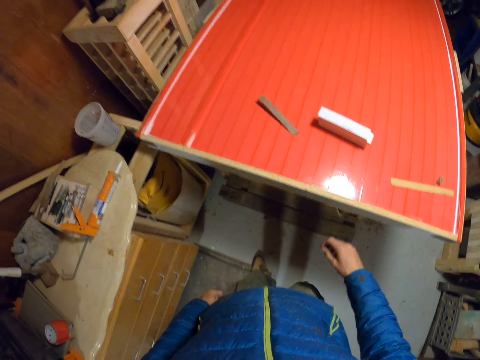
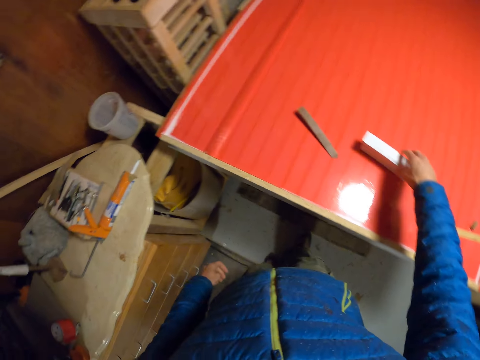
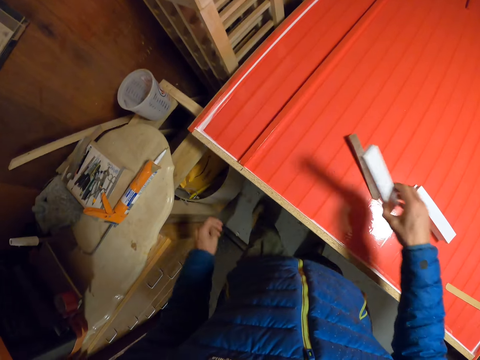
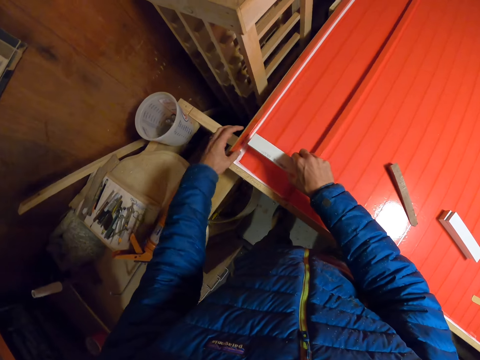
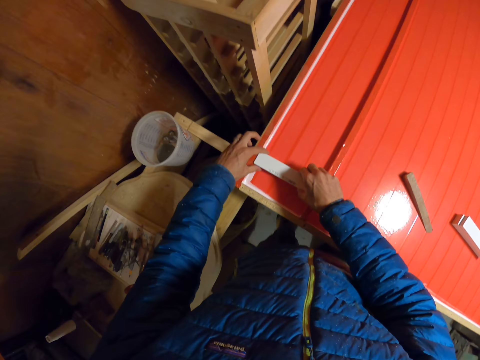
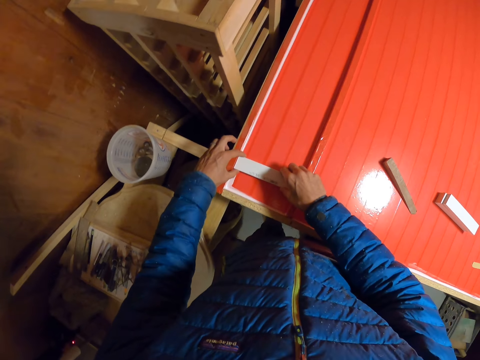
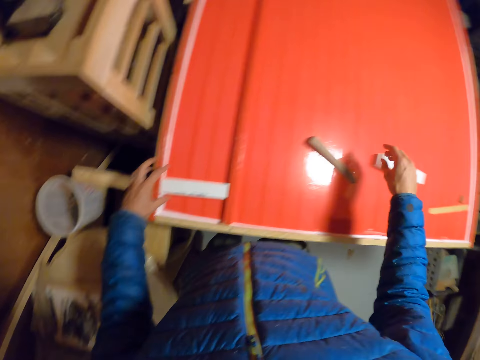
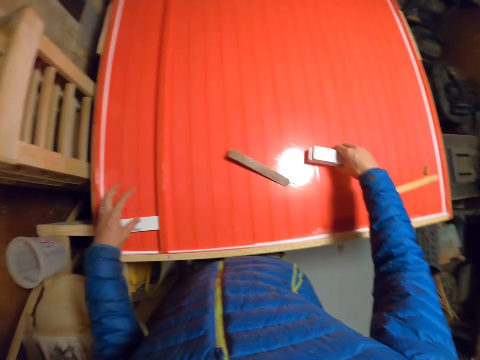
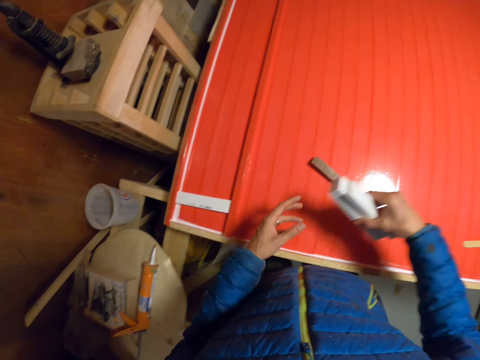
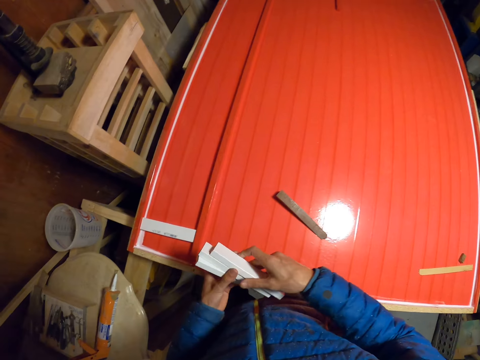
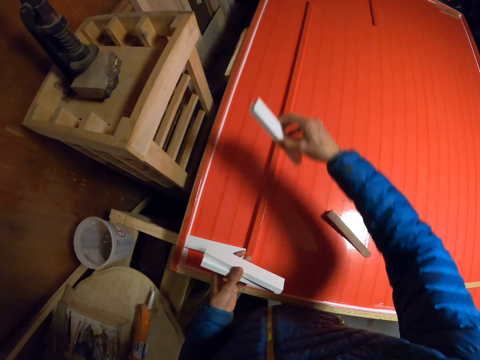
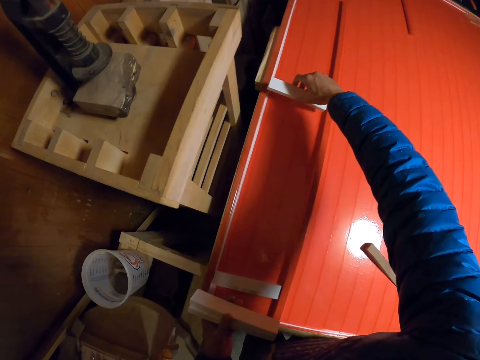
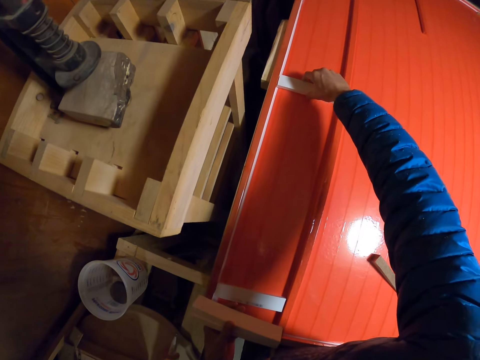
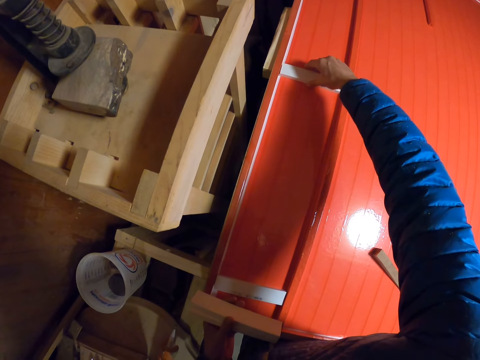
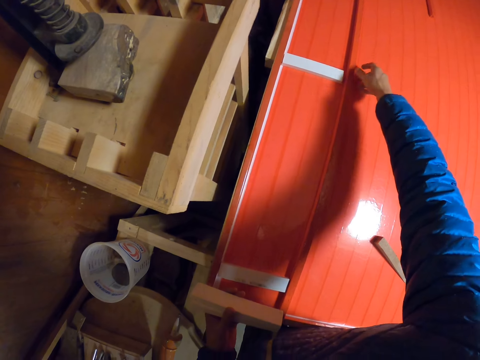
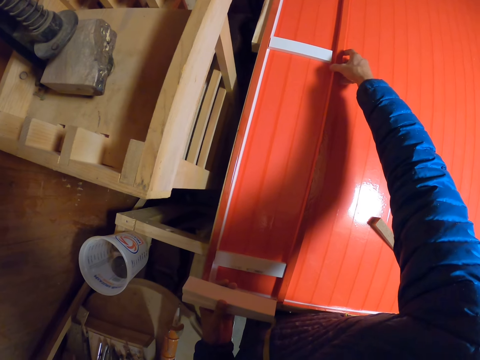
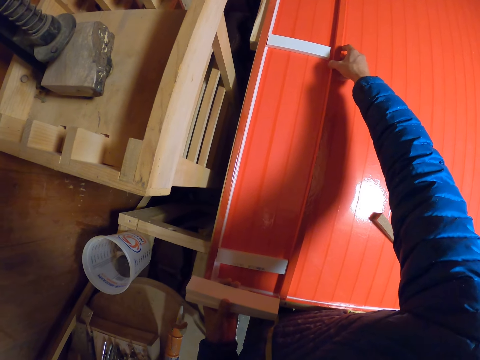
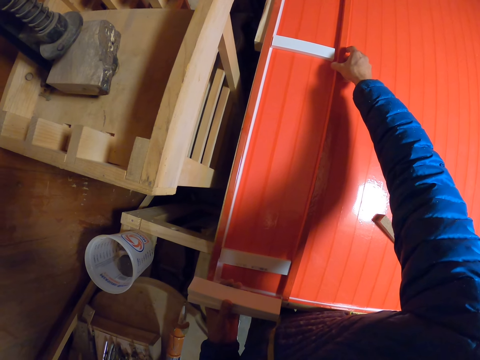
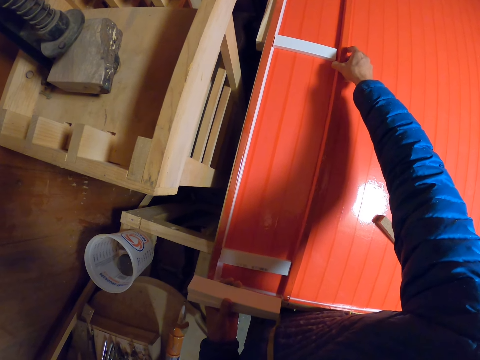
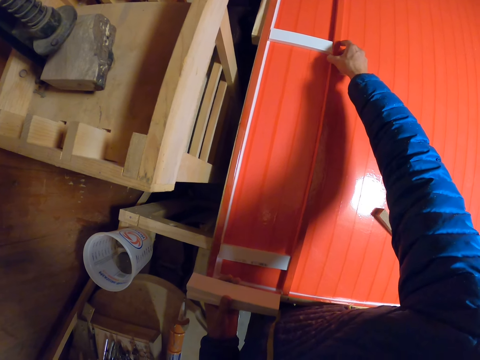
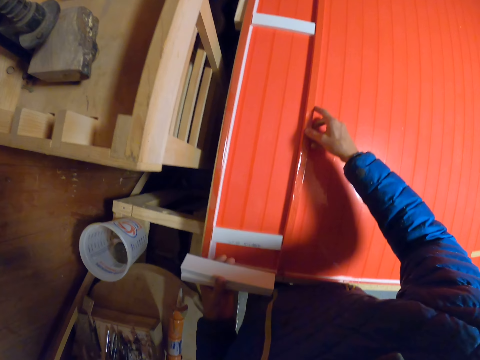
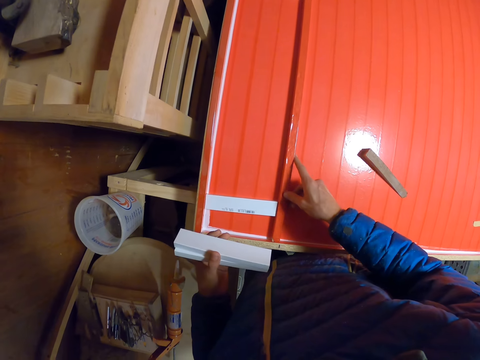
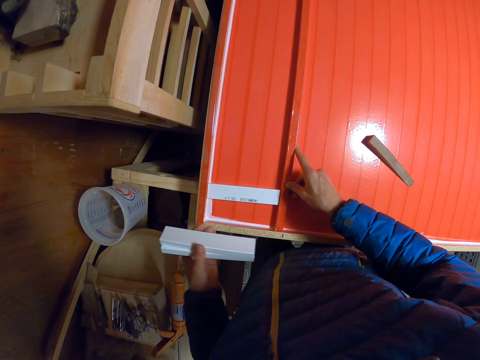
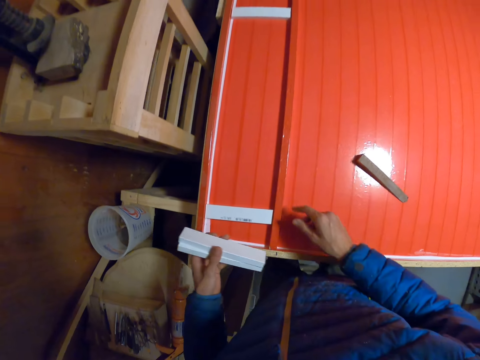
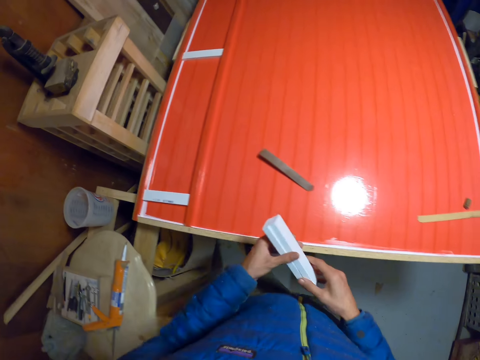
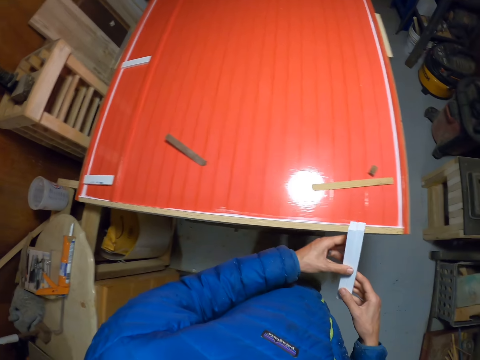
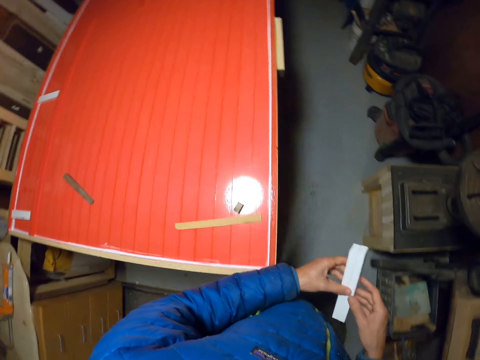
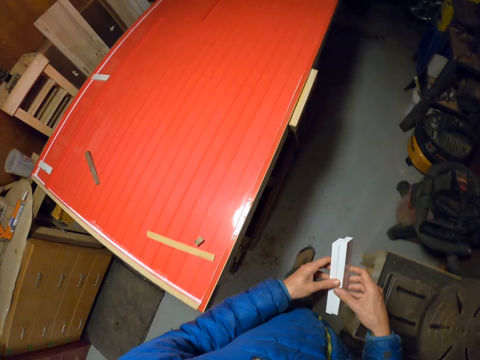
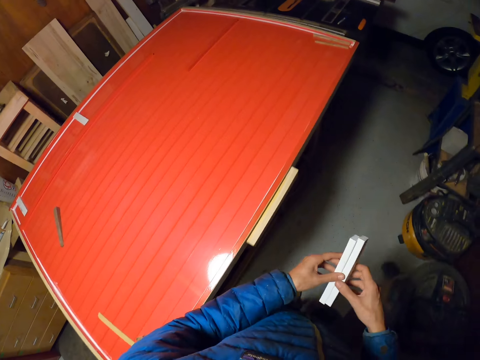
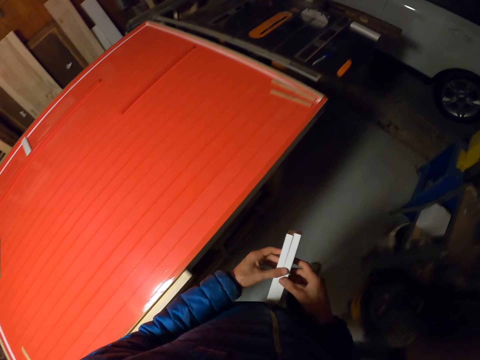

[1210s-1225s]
The camera wearer picks a piece of wood from the pile of pieces of wood. They measure the length of the wood. They place the piece of wood on the board. They pick the pile of pieces of wood with the right hand. They pass the pile of pieces of wood to the left hand. They take a piece of wood from the pile in the left hand. They hold one wood with the right hand. They drop the piece of wood on the board, in the middle of the table. They adjust a piece of long wood on the board with the right hand. They walk to the other side of the table.

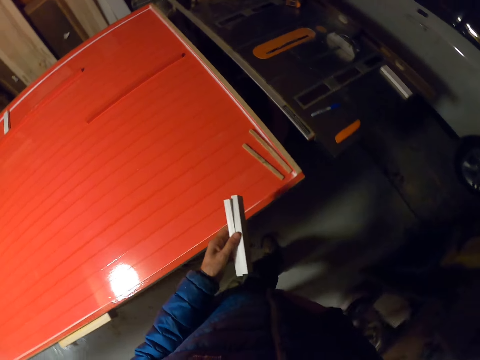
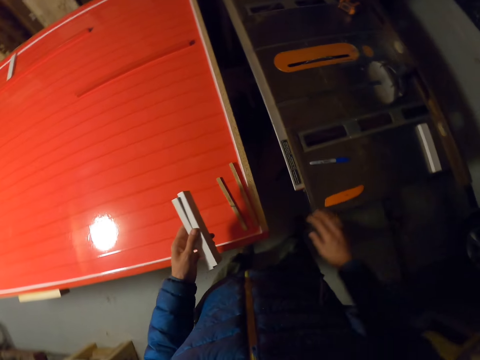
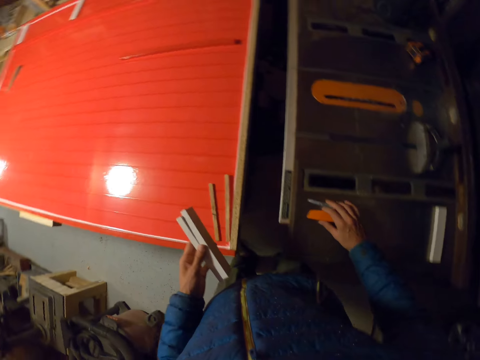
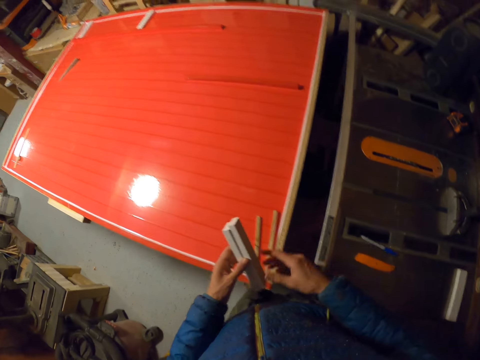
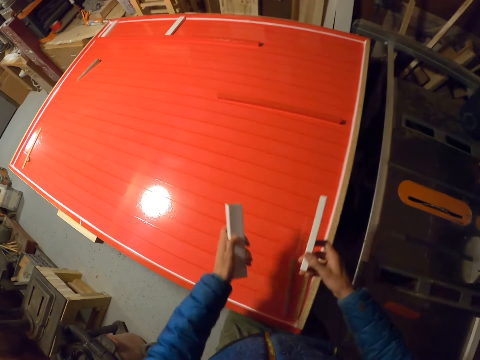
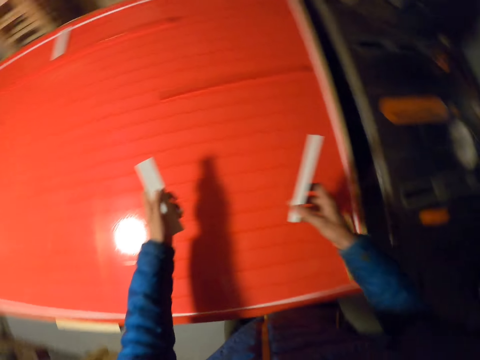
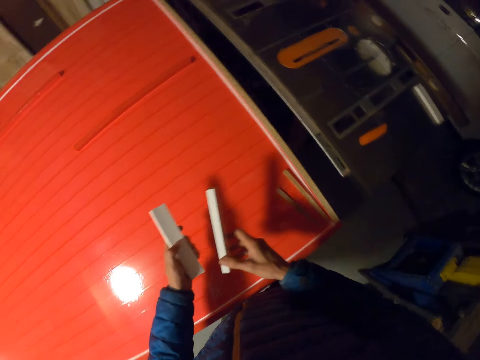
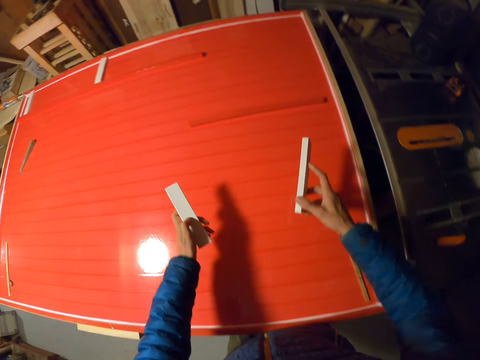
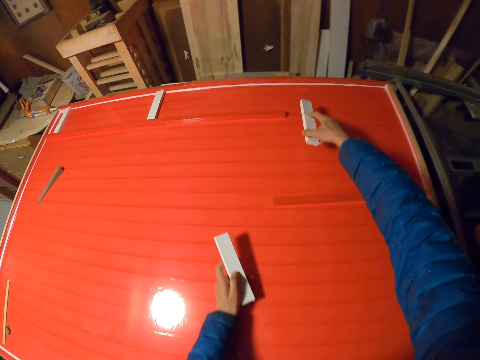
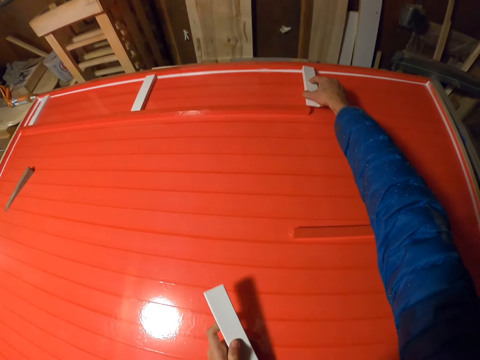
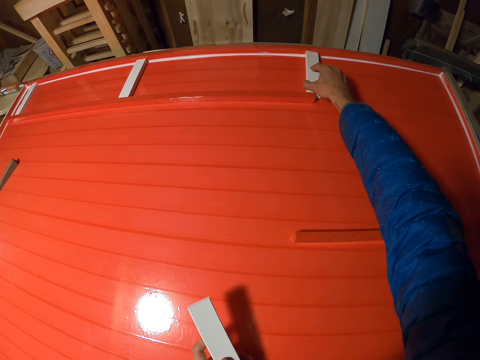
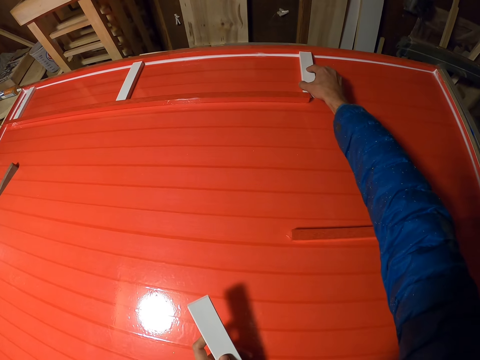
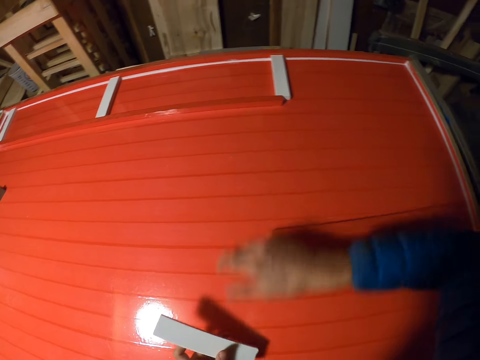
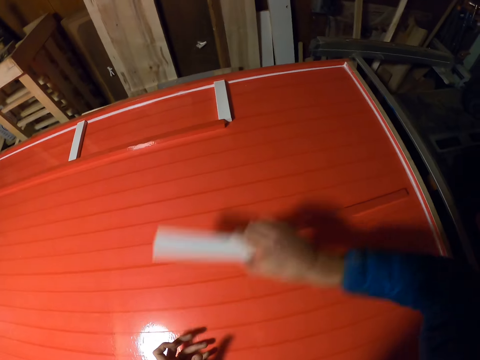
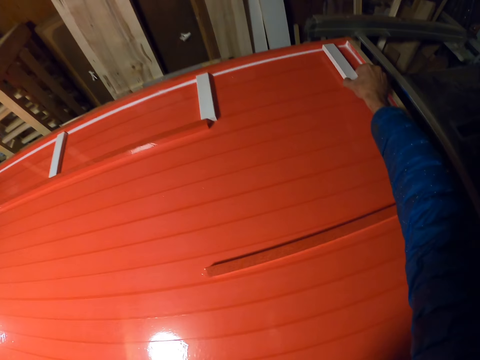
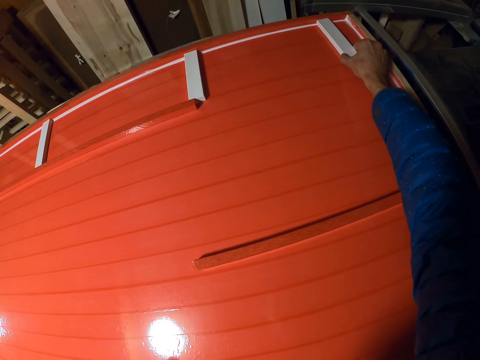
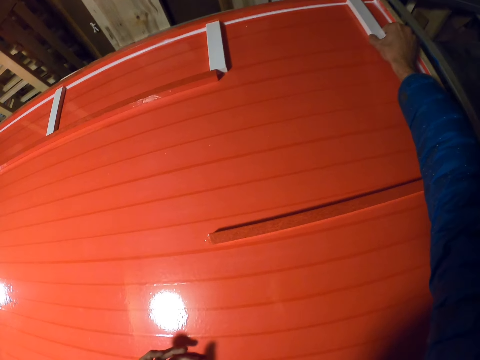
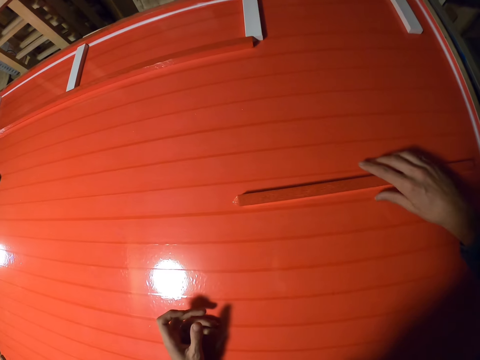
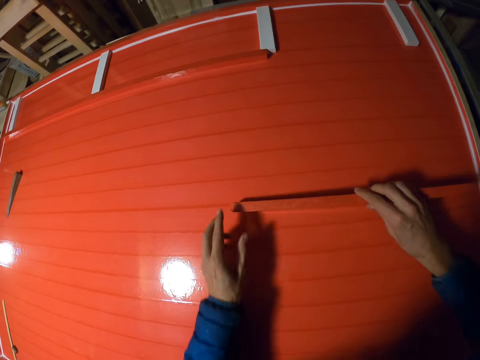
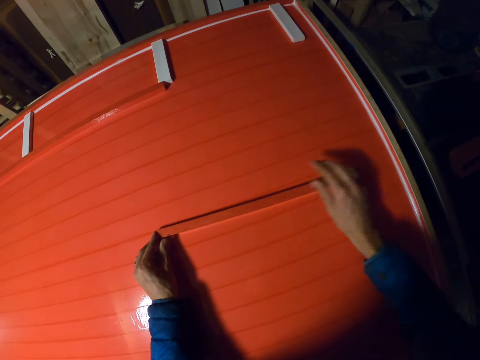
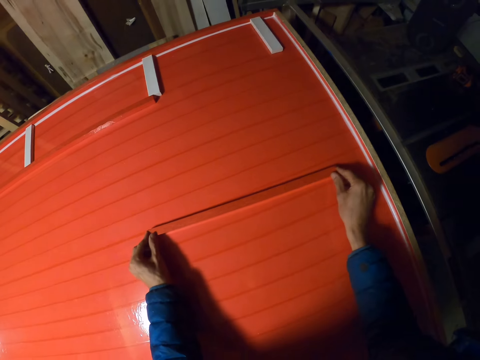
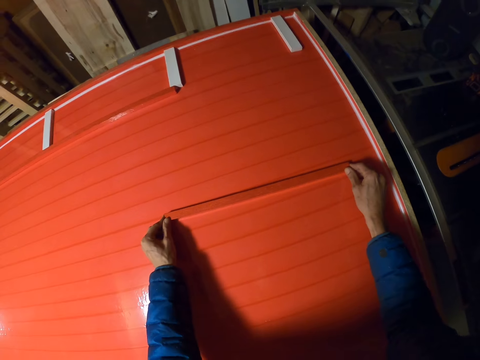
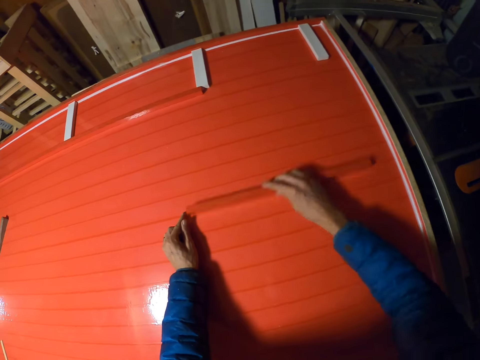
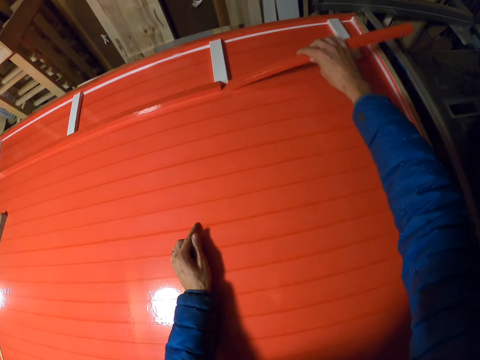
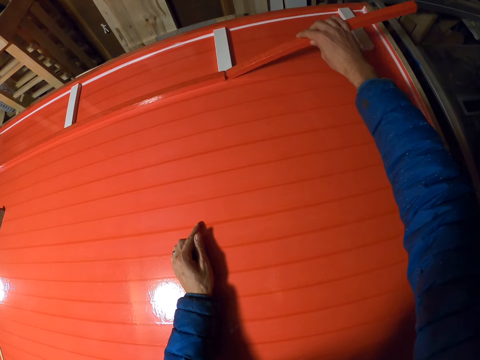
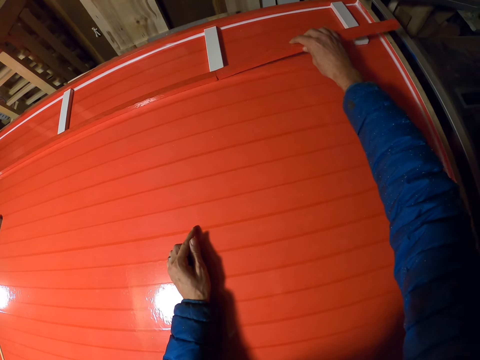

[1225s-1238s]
The camera wearer moves a retractable knife and pen on the table saw with the right hand. They take a piece of wood in the left hand with the right hand. They hold each wood in one hand. They drop the piece of wood on the board. They take another piece of wood in the left hand with the right hand. They hold the wood with the right hand. They drop the piece of wood on the board. They pick the piece of wood in the middle from the board with the right hand. They lay the wood down.
